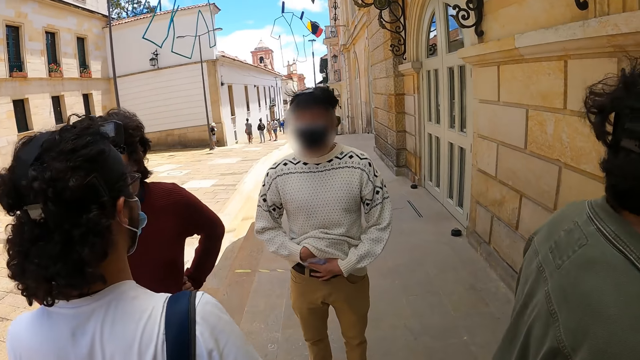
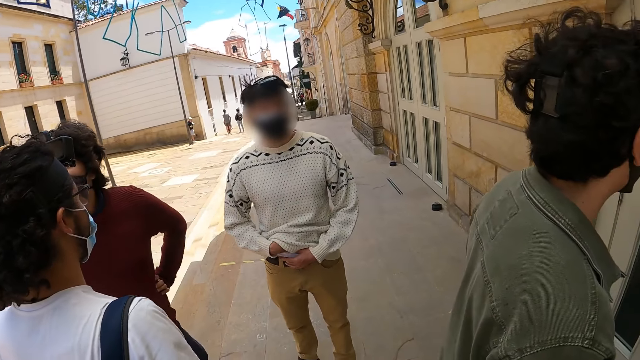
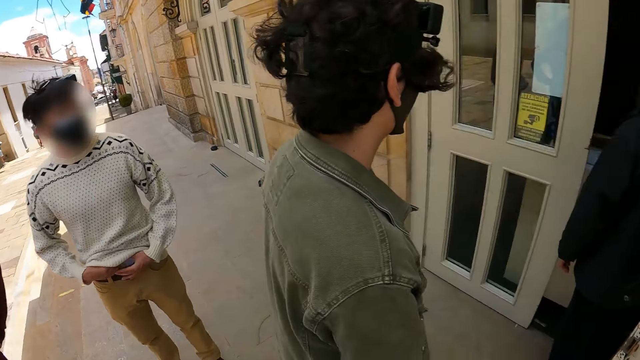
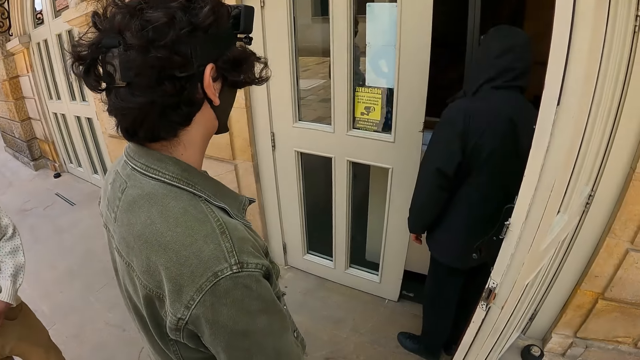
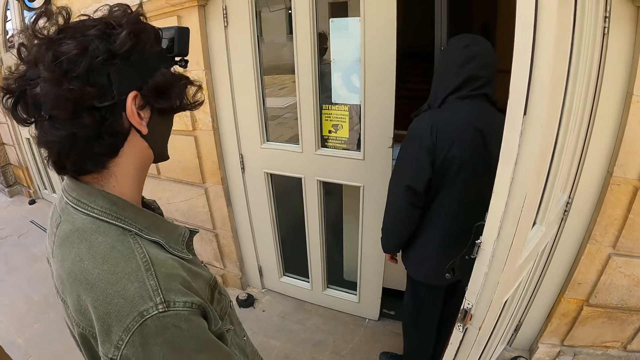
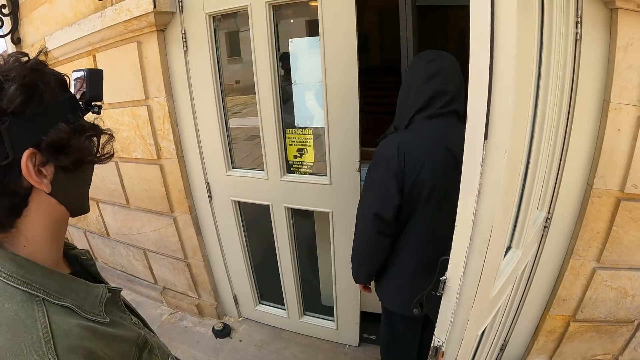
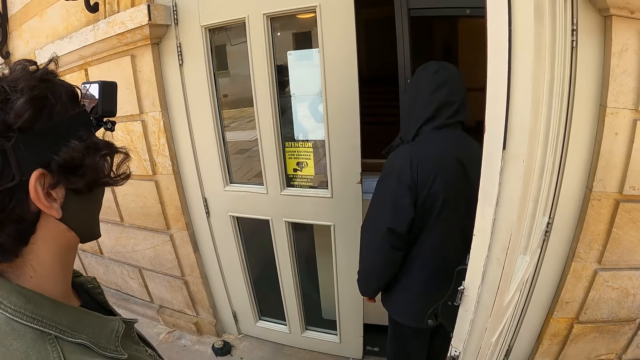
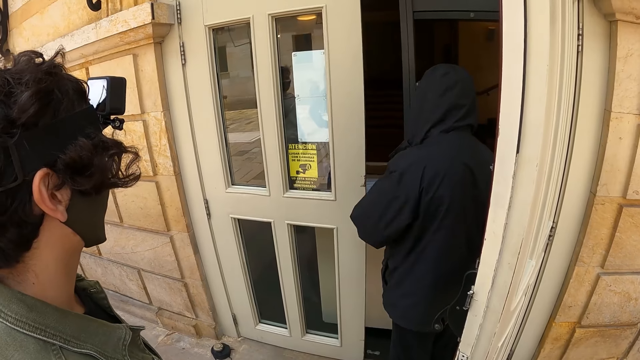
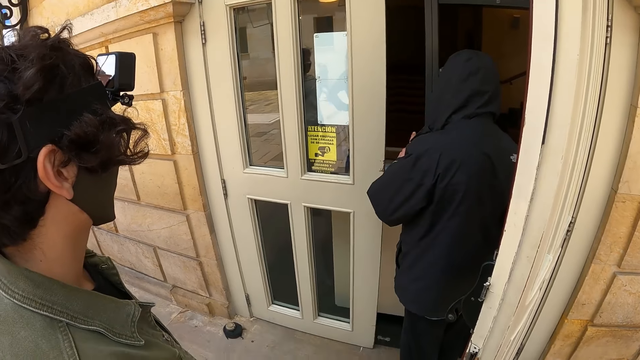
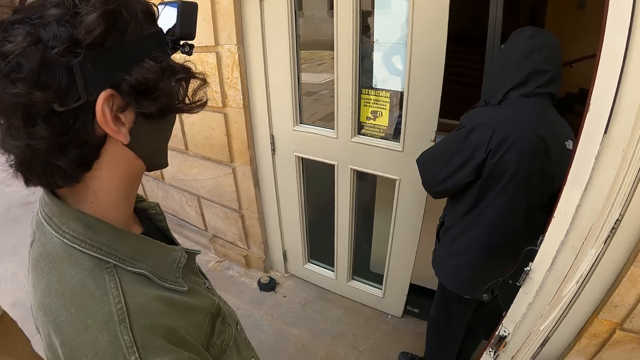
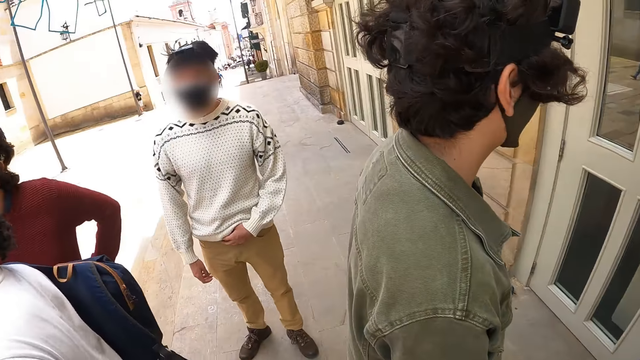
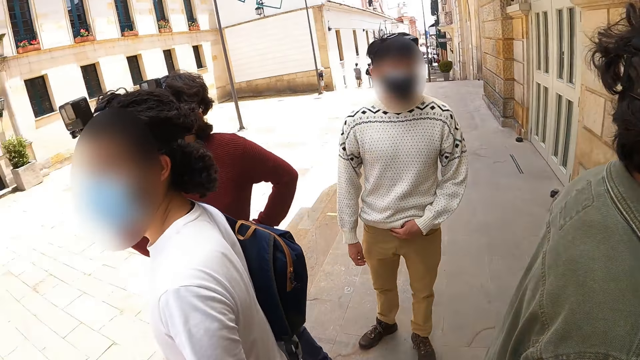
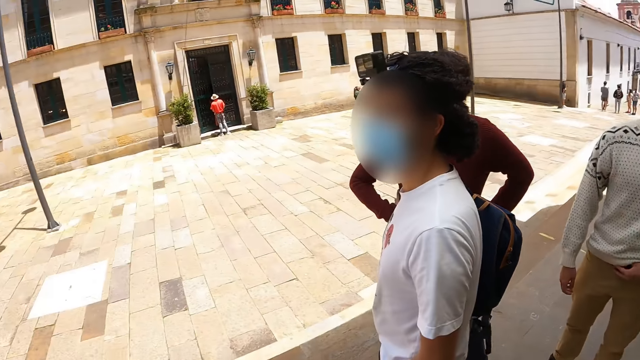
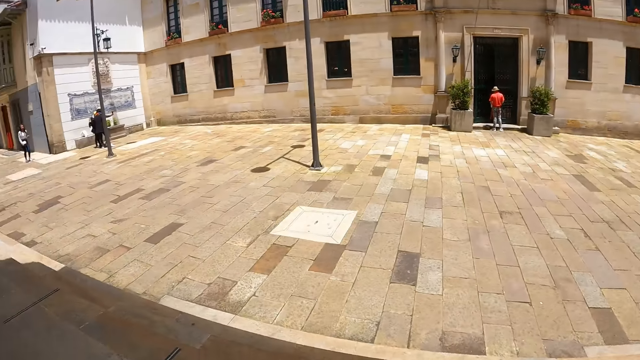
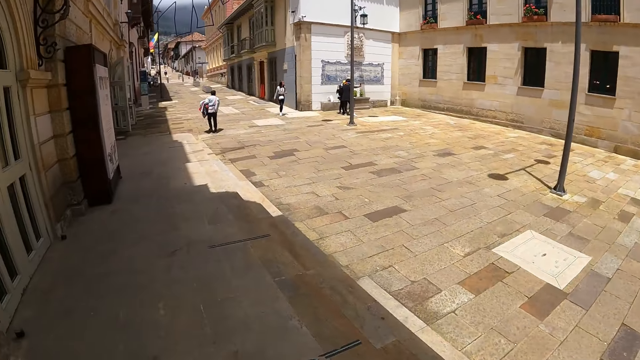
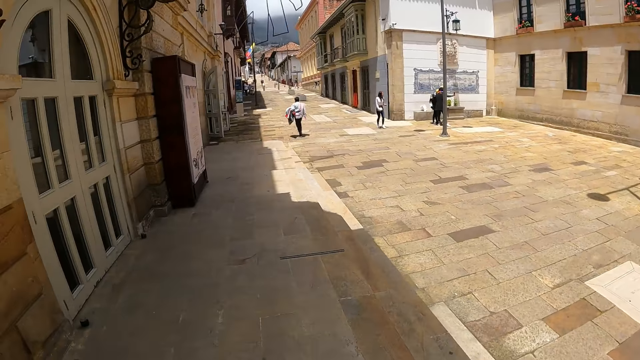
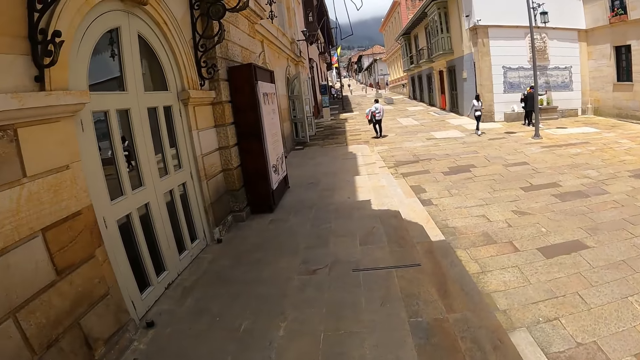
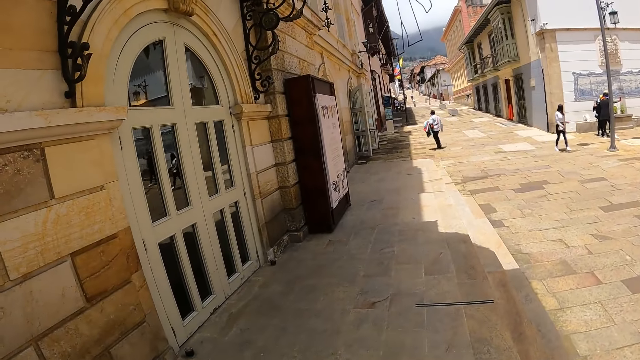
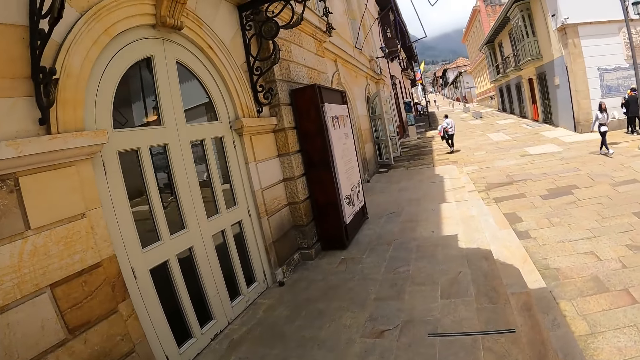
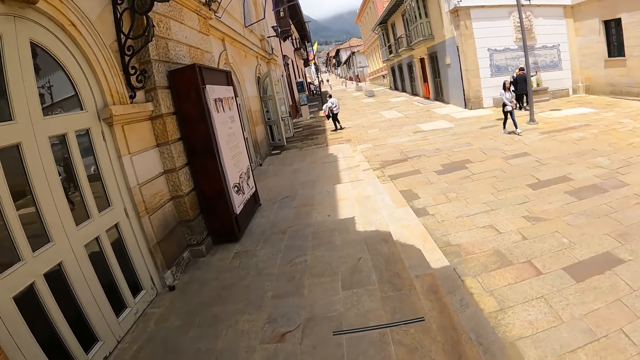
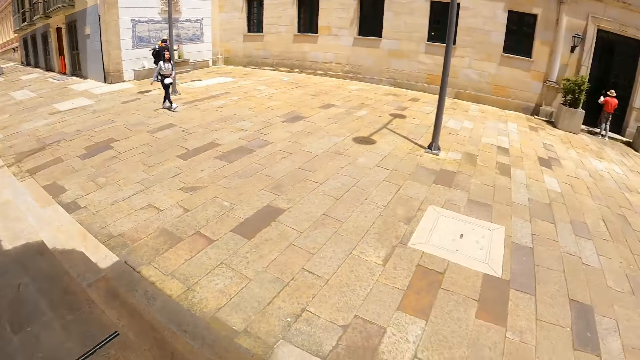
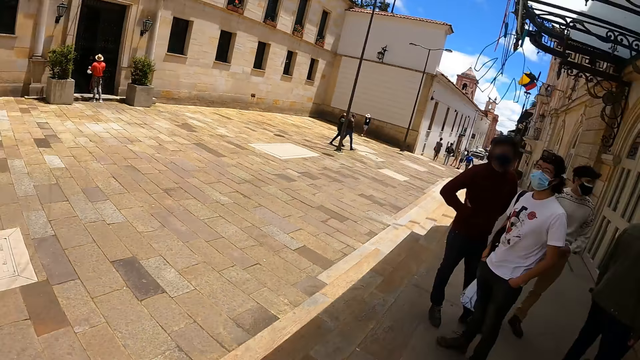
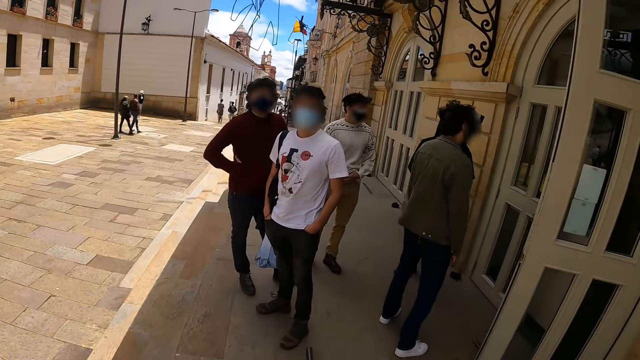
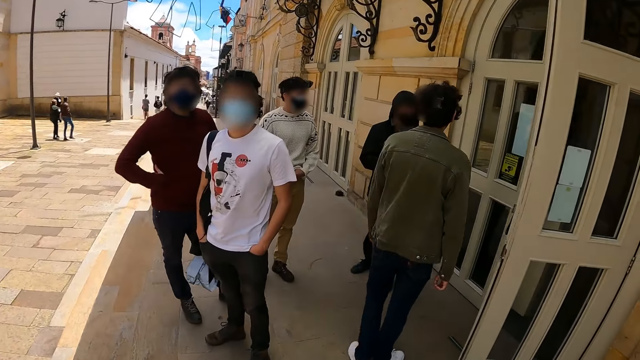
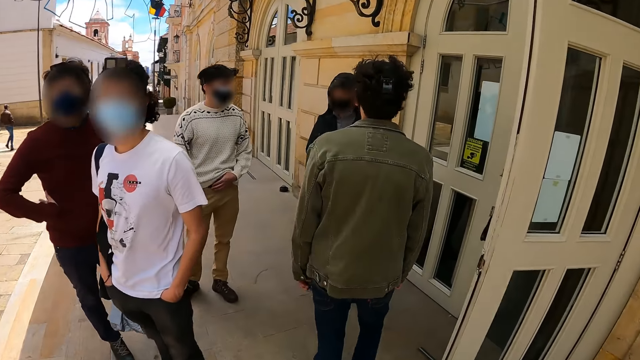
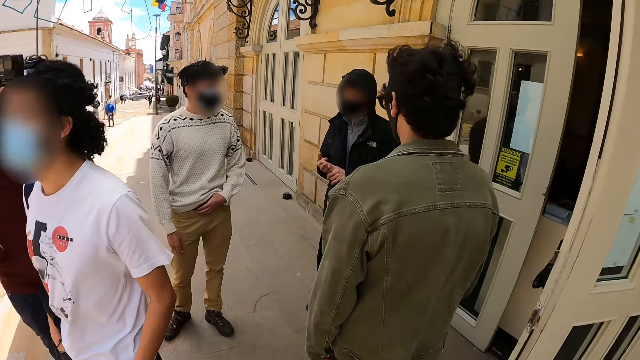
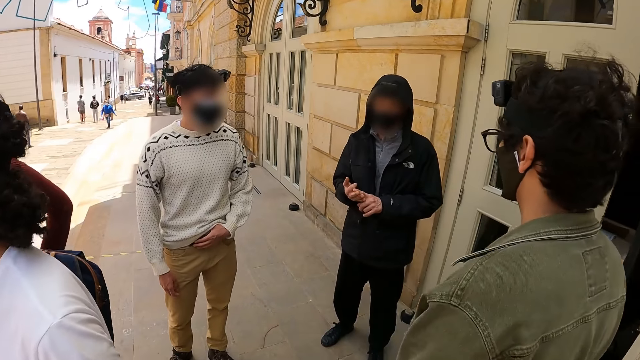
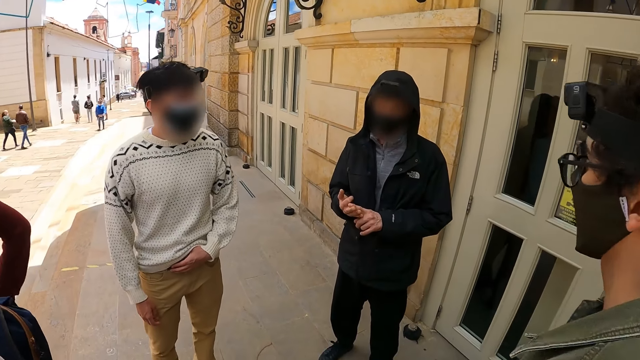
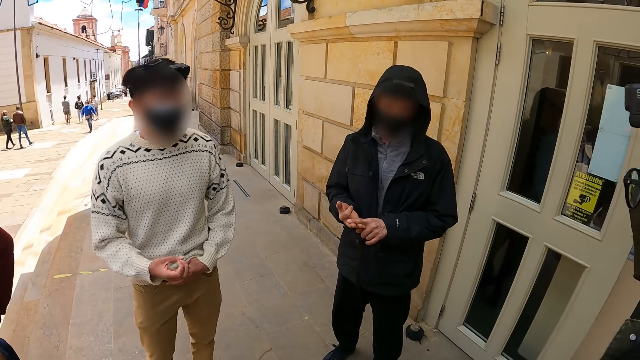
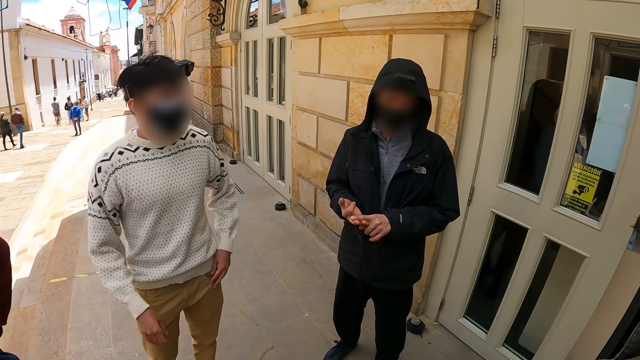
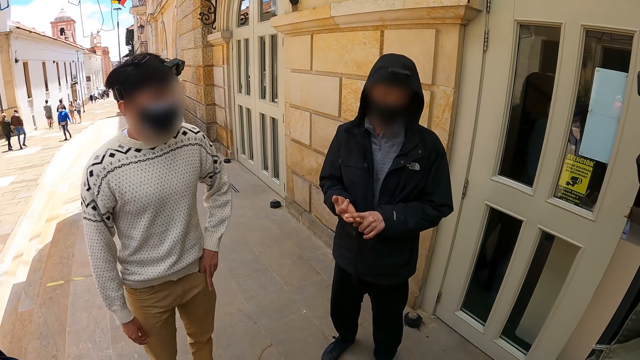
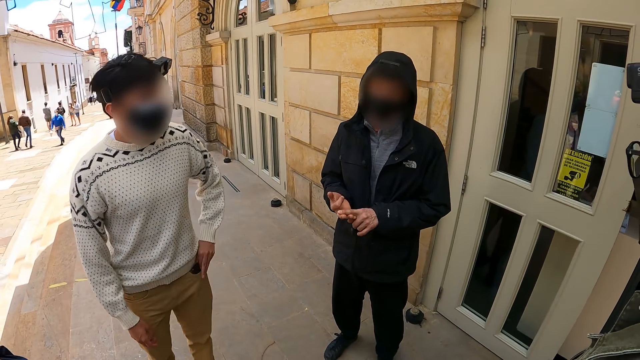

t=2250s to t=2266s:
The camera wearer stands. They look around.

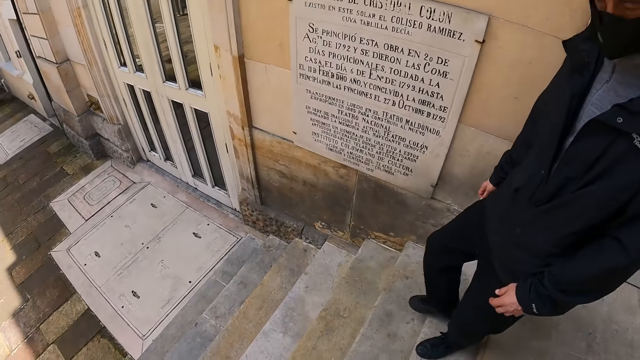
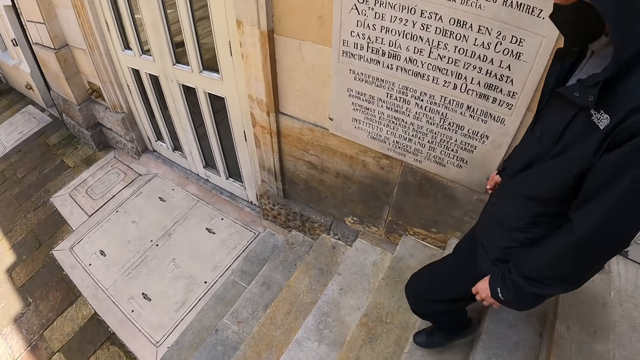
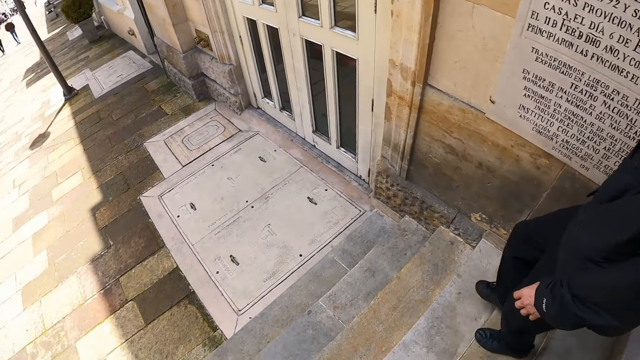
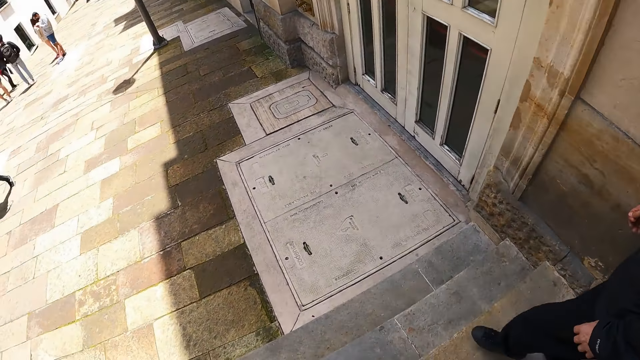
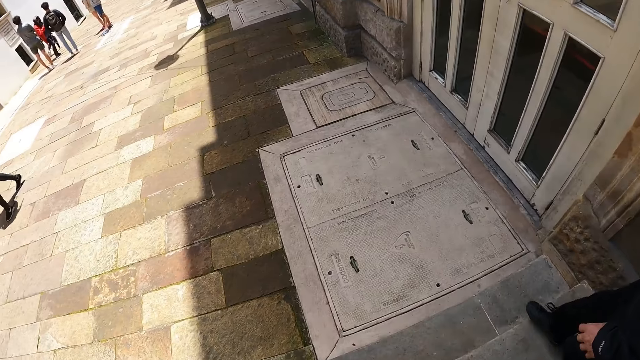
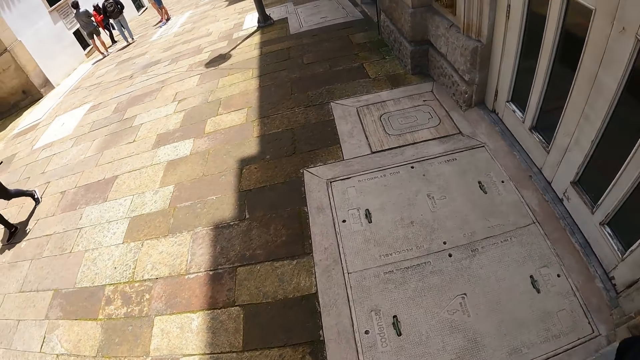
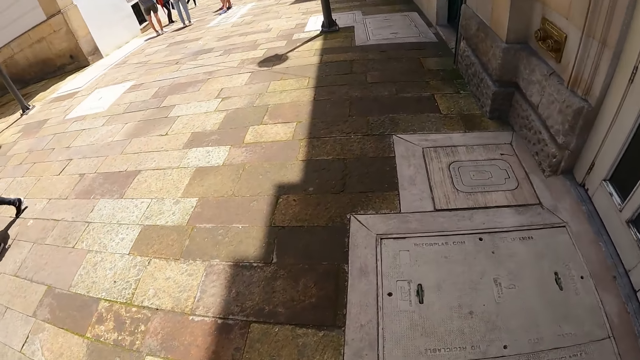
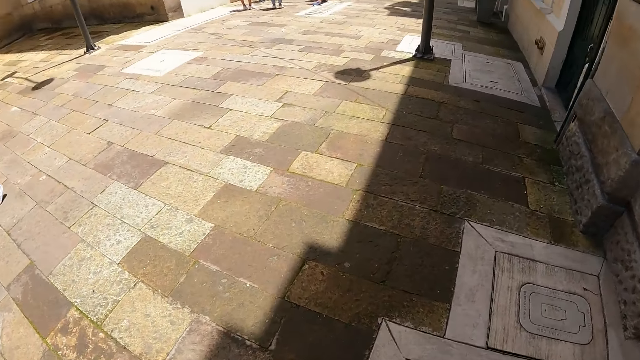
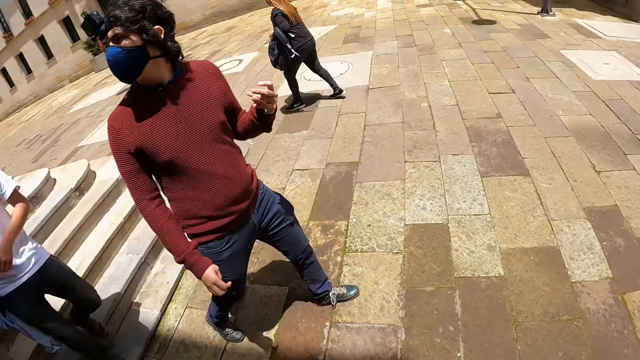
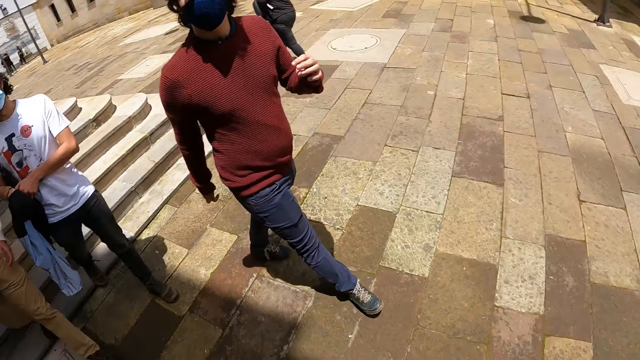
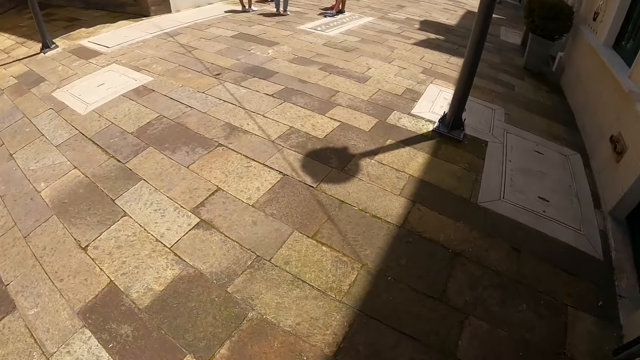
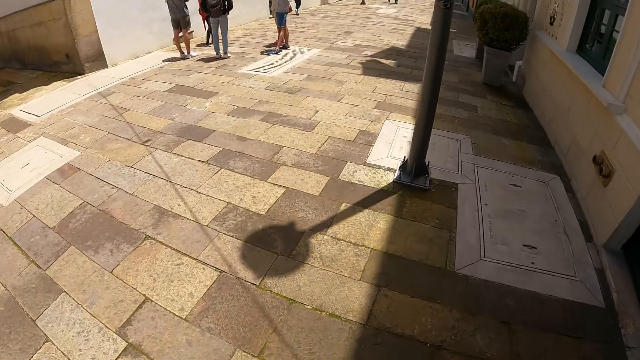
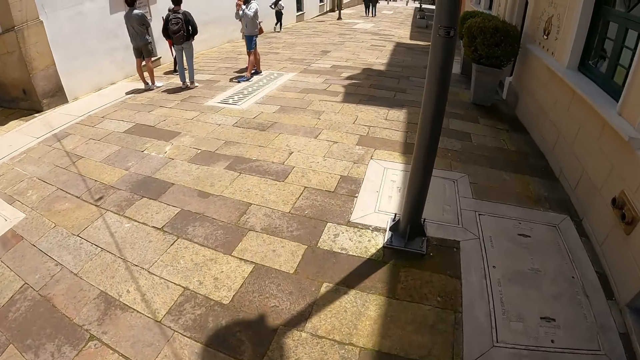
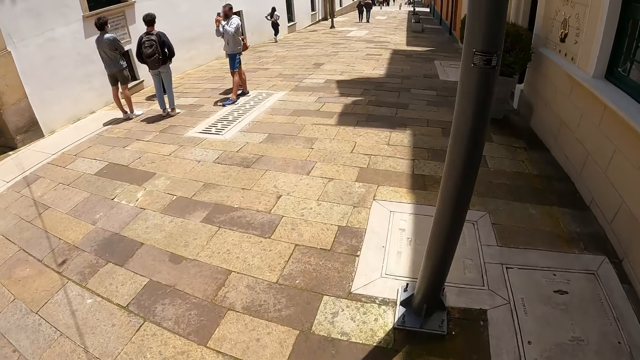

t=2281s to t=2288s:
The camera wearer walks down the stairs.
